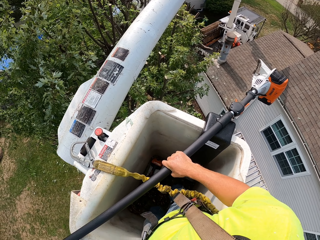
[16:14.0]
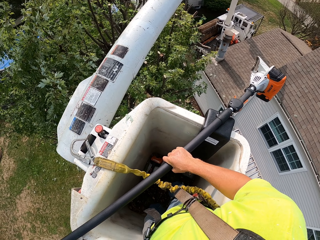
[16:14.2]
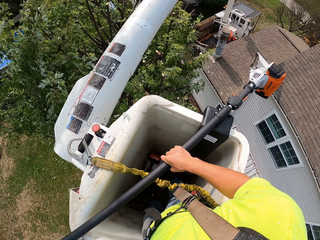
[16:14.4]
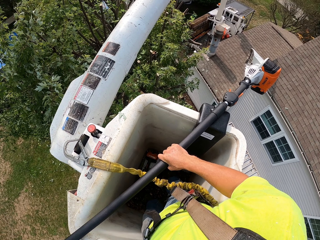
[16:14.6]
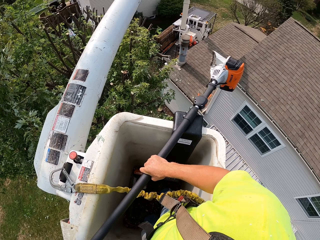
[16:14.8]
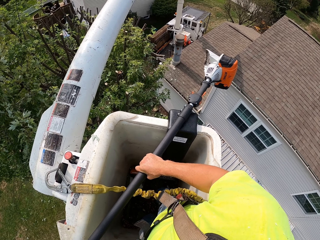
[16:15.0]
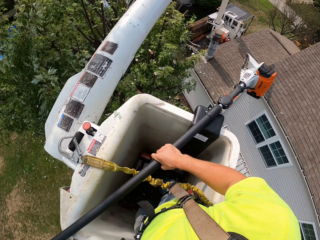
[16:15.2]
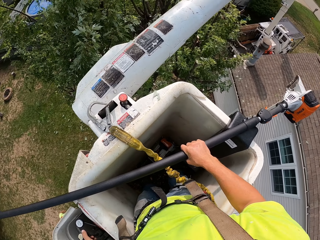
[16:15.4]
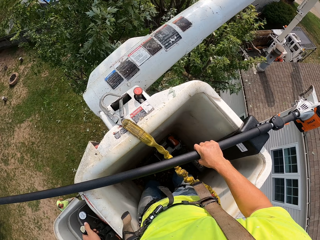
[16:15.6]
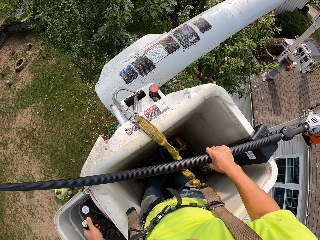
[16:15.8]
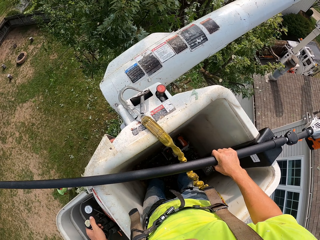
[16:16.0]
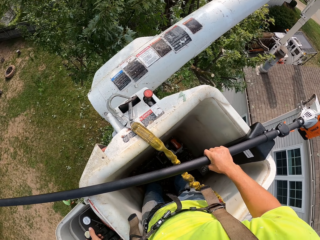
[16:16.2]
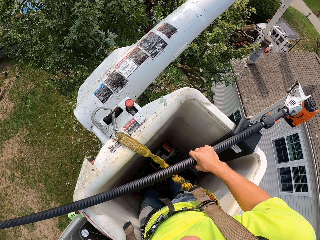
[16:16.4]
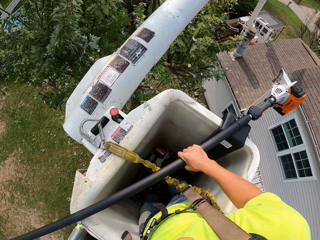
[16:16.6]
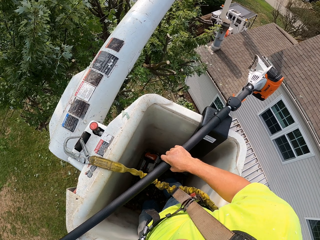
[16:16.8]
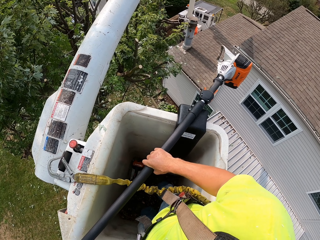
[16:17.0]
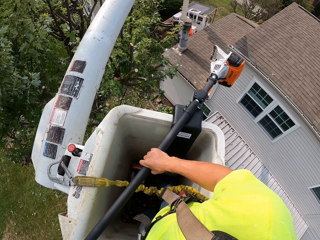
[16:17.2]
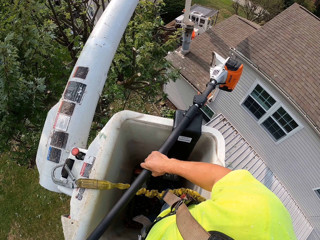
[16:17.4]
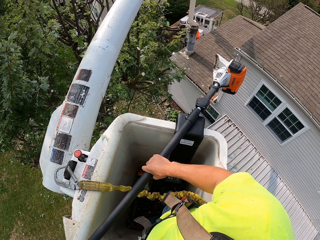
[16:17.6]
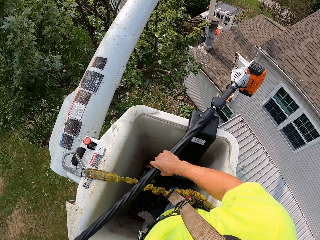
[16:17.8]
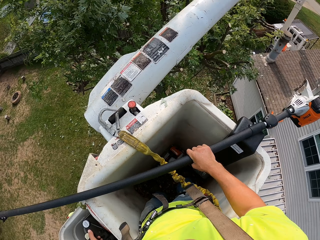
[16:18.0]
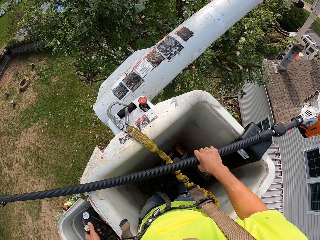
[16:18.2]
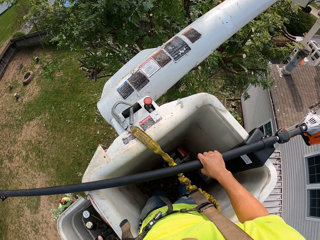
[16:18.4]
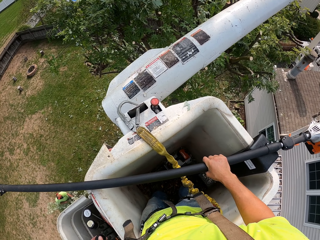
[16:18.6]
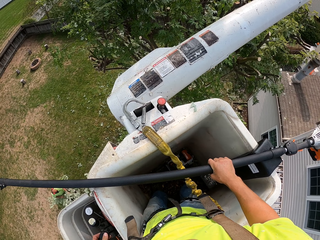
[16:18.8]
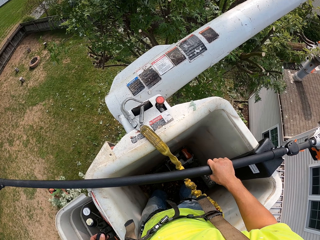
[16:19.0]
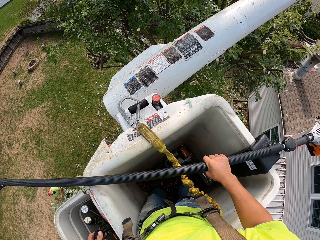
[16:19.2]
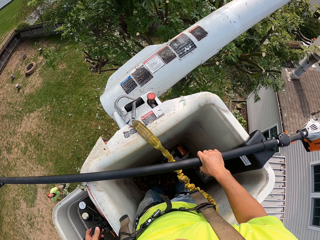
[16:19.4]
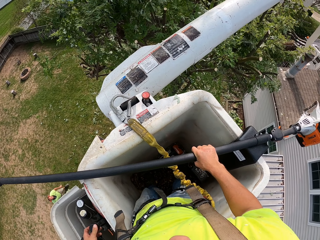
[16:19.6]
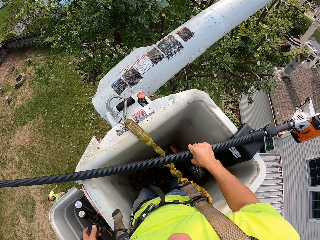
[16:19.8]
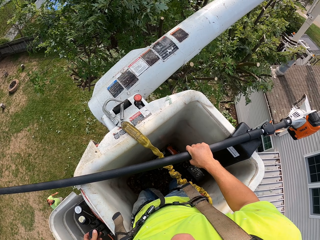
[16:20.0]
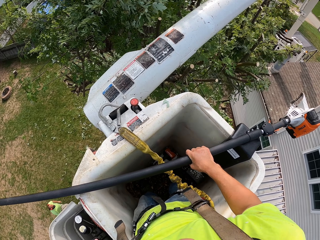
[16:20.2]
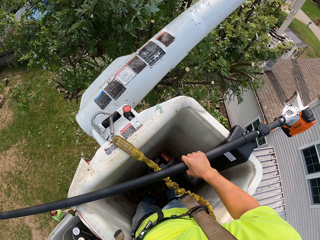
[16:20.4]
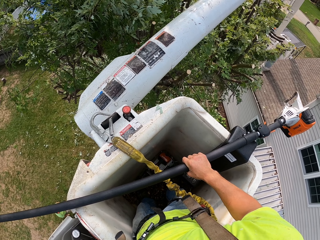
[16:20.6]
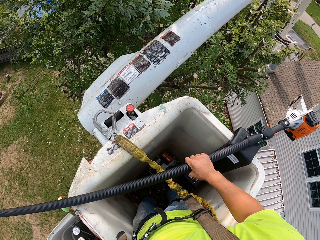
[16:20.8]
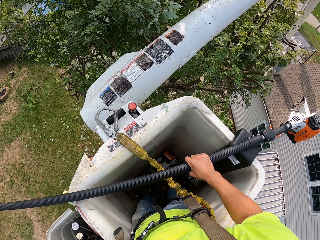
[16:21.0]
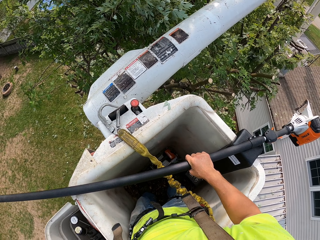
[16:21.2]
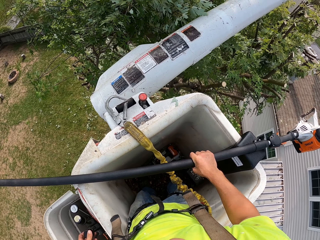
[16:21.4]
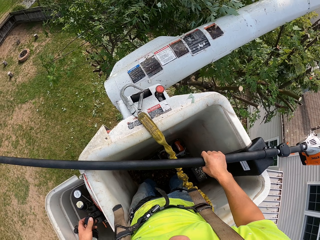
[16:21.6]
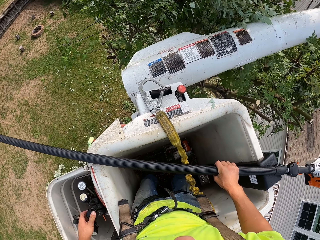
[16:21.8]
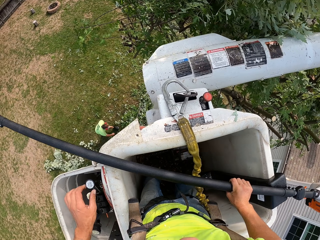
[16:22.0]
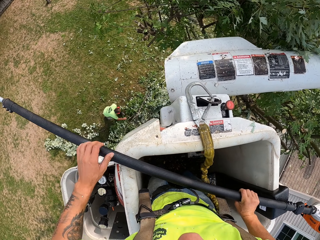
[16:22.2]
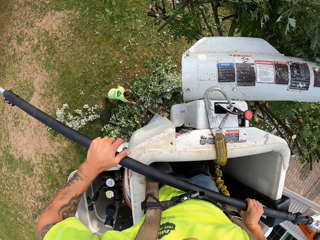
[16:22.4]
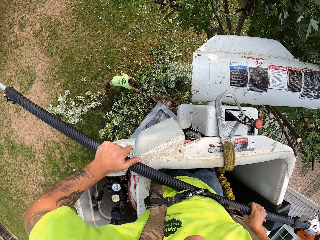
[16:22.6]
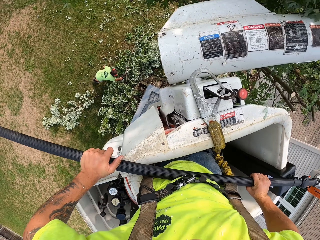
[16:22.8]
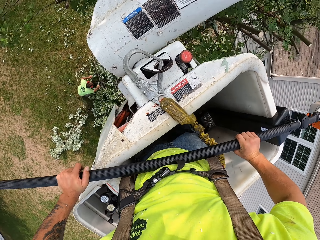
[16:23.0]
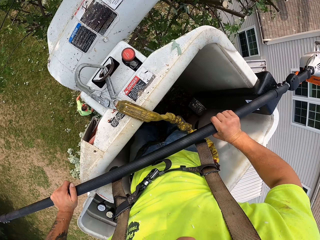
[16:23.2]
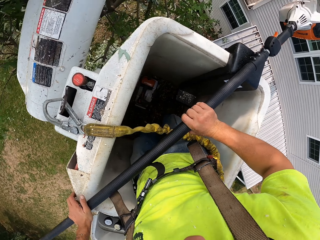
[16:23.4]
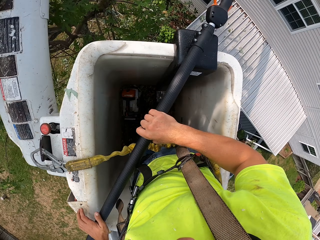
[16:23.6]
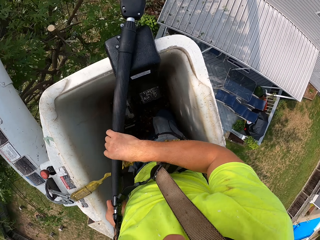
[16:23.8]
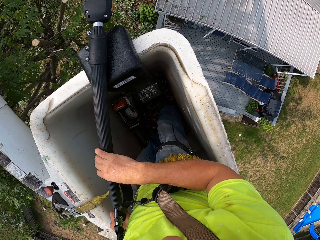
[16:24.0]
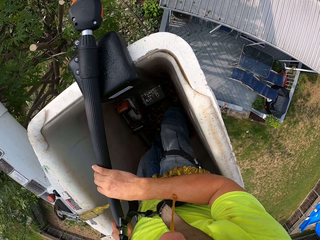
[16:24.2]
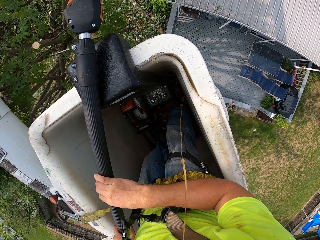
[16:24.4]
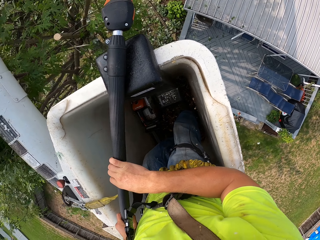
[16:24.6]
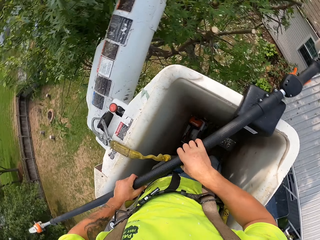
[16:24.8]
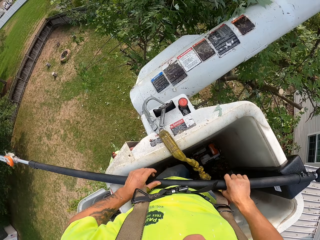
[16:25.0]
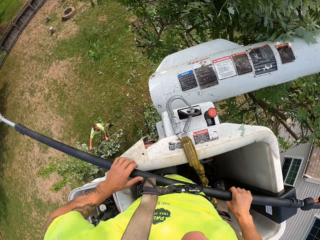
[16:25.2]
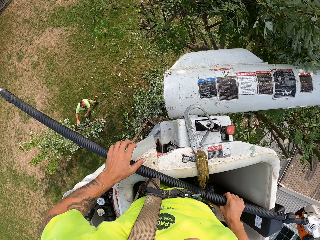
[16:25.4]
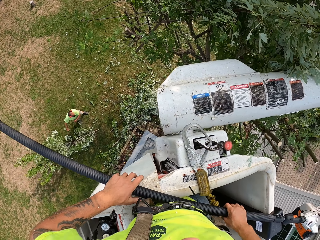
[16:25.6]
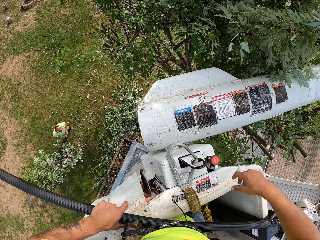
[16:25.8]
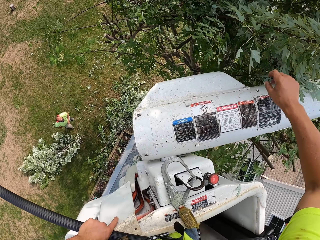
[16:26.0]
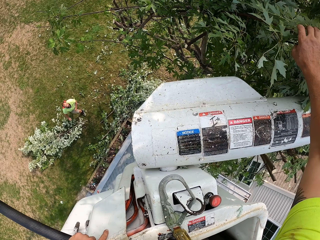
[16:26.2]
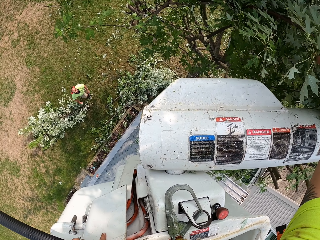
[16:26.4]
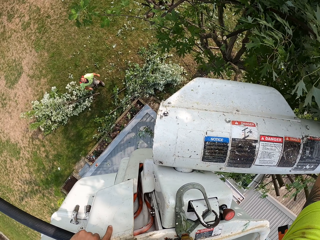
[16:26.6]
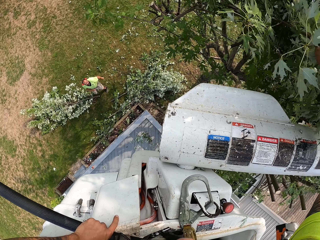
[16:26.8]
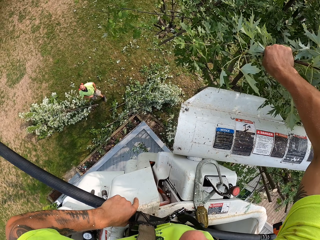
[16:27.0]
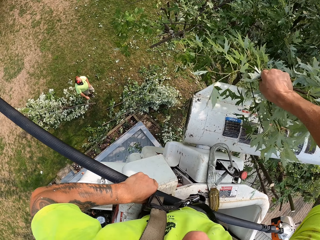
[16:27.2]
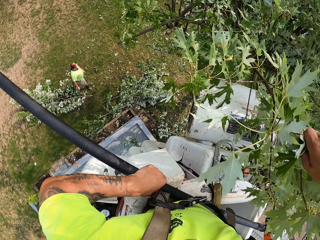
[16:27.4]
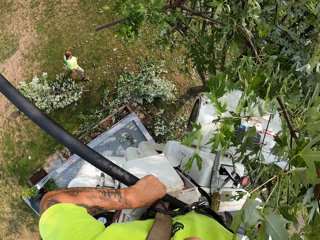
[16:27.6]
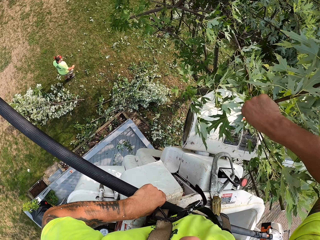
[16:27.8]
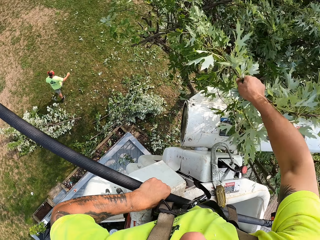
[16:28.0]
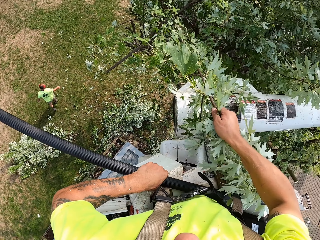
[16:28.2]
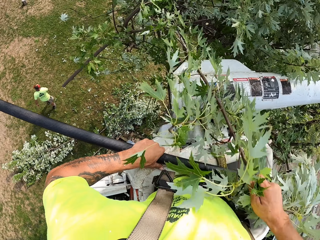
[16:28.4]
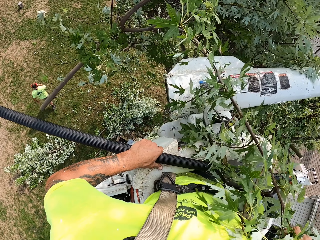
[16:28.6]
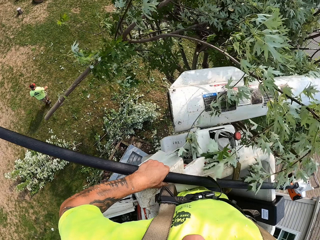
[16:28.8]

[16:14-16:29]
A man drags a branch of a tree on the ground with his hands. The camera wearer holds the chain saw with his hands. The man drags the branch of the tree on the ground with his hands. The camera wearer removes his right hand from the chain saw. He cuts the branch from the tree with his right hand. He holds the tree branch.

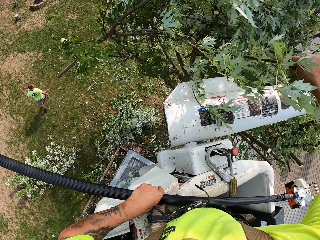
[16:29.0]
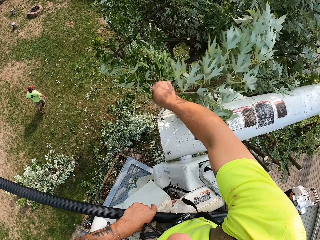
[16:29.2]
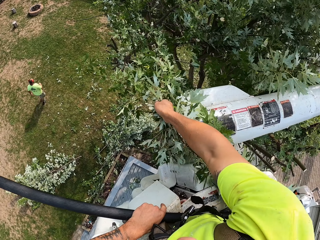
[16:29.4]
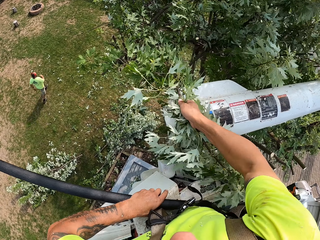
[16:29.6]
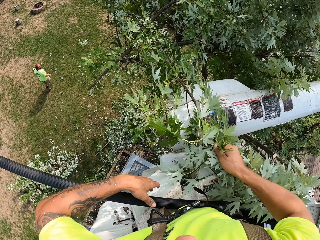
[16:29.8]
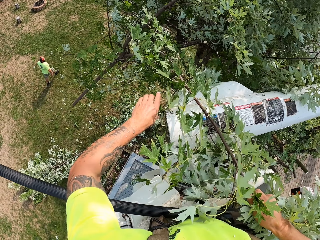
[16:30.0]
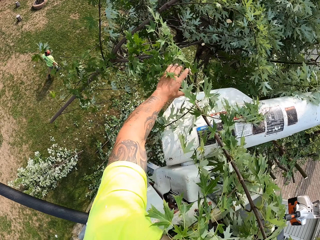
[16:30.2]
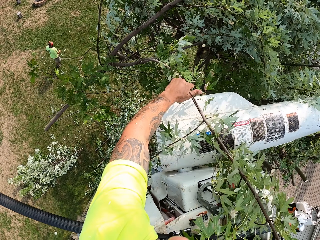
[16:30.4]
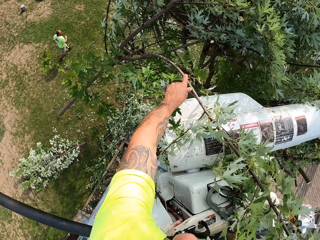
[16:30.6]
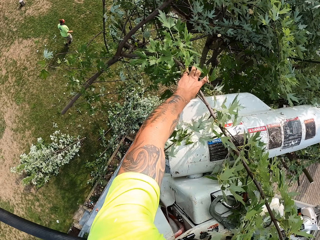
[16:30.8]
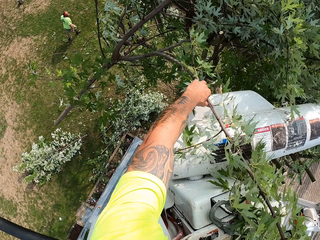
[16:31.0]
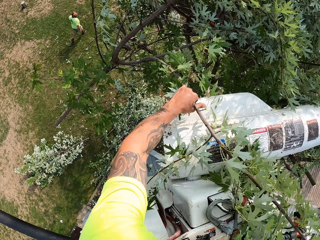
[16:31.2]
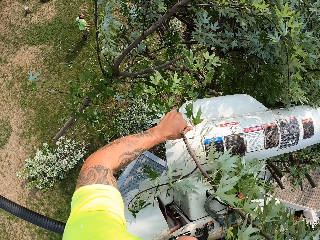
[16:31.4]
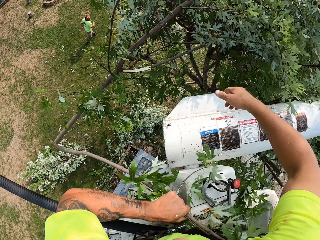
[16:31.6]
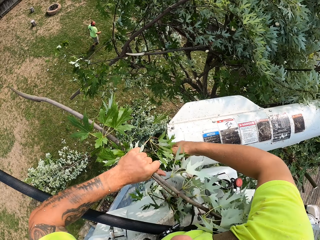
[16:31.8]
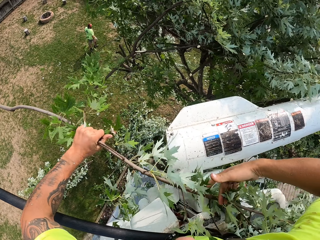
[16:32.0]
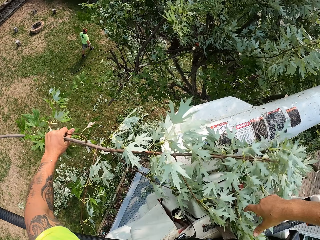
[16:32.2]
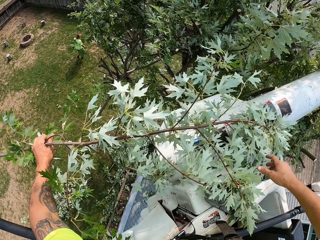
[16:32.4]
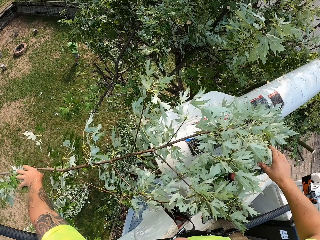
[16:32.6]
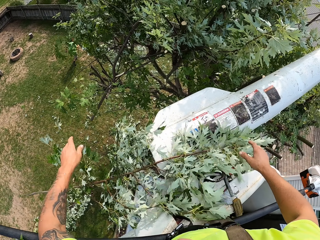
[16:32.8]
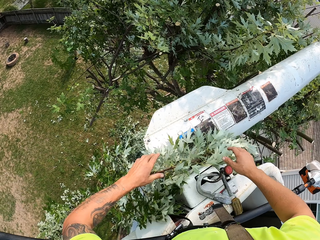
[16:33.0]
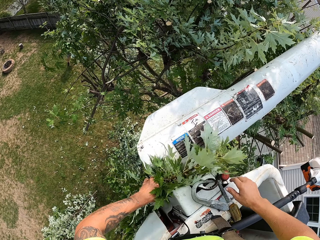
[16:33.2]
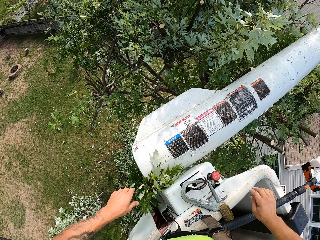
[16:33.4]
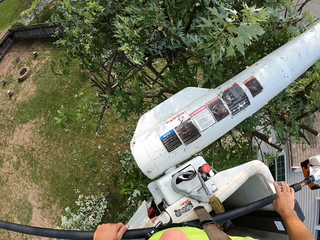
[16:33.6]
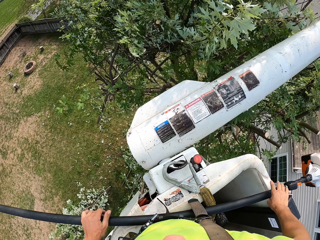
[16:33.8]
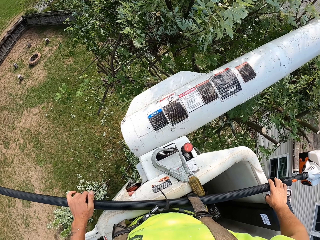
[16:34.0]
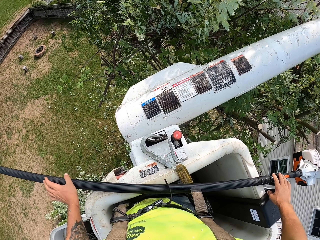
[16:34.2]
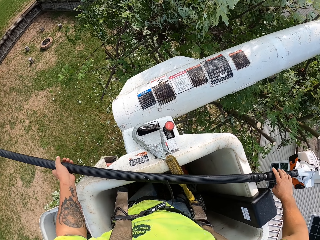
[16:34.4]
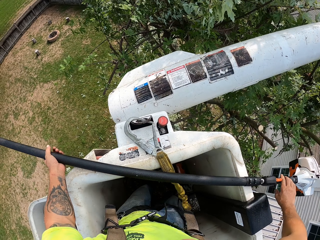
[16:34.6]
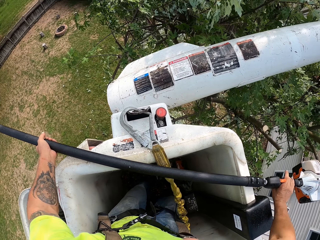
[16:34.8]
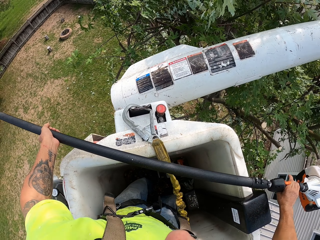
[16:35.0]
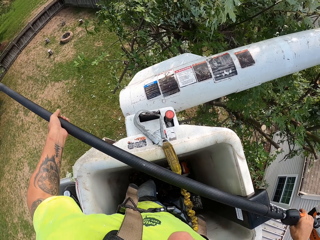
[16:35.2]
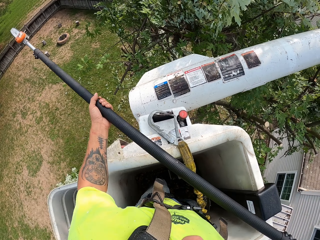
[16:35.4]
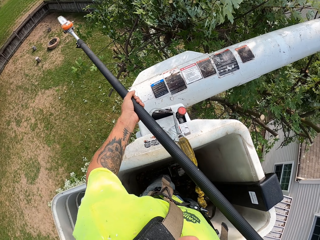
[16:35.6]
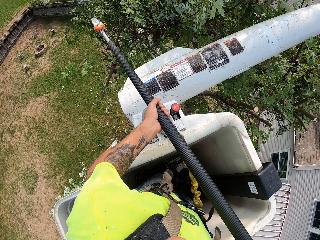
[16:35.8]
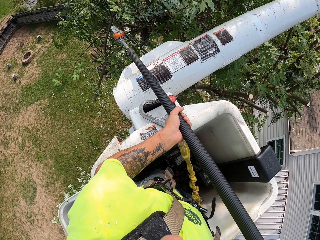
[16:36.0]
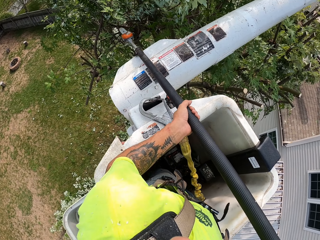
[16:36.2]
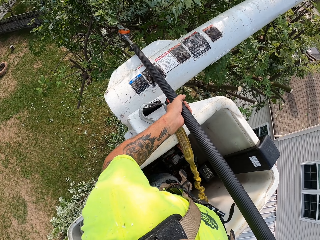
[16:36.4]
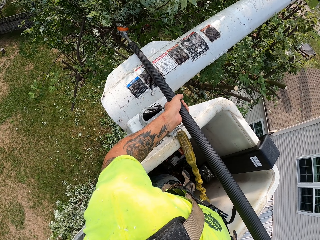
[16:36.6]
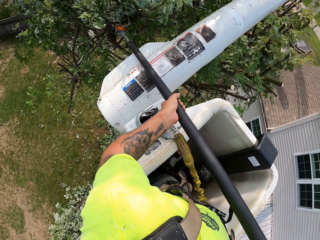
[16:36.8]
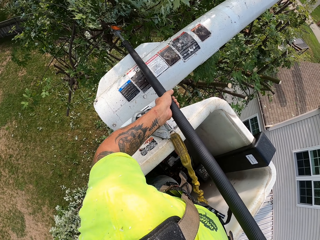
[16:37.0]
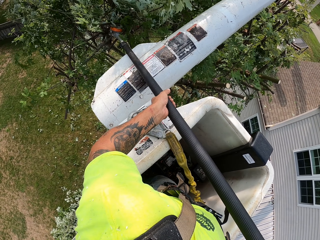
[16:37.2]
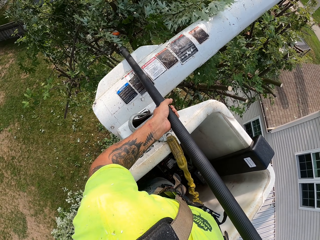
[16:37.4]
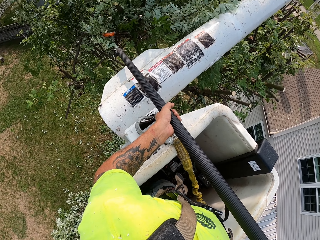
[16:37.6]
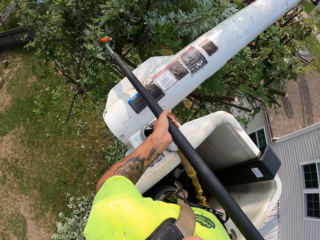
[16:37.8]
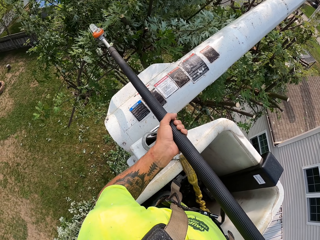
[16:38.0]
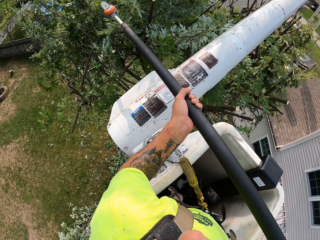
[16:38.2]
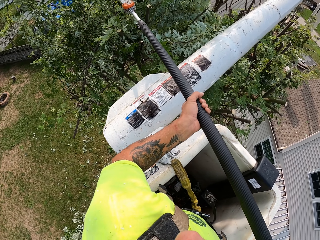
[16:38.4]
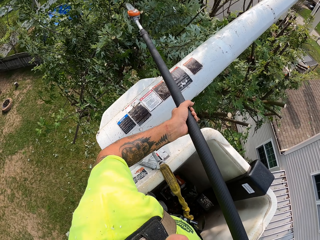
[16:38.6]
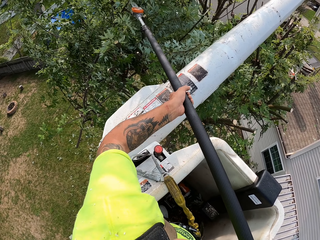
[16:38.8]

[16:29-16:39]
The camera wearer cuts a branch from the tree with his hands. He throws the branch from the tree to the ground with his left hand. He holds the chain saw with his hands. He lifts the chain saw from the bucket lift with his hands. He cuts down branches from the tree with the chain saw in his hands.
